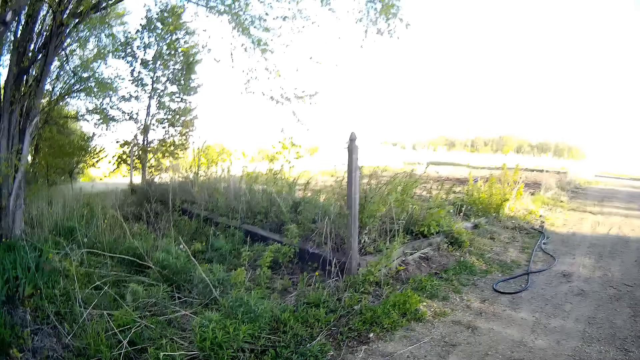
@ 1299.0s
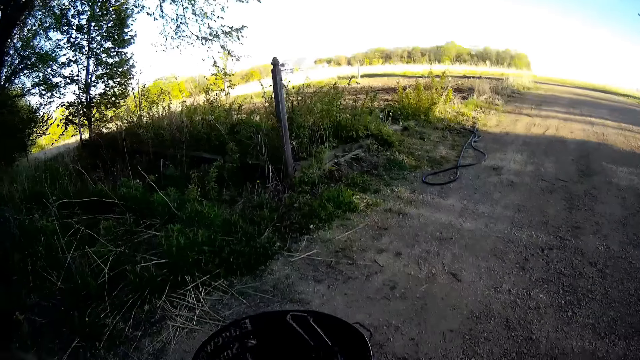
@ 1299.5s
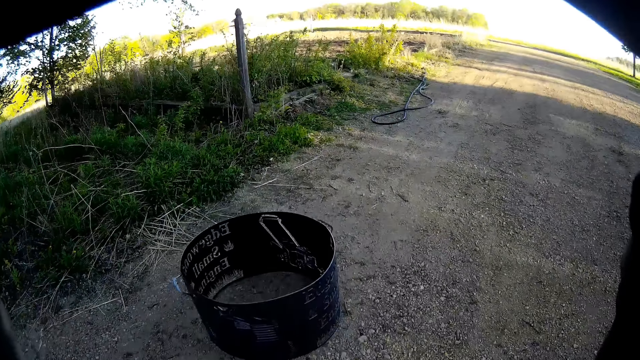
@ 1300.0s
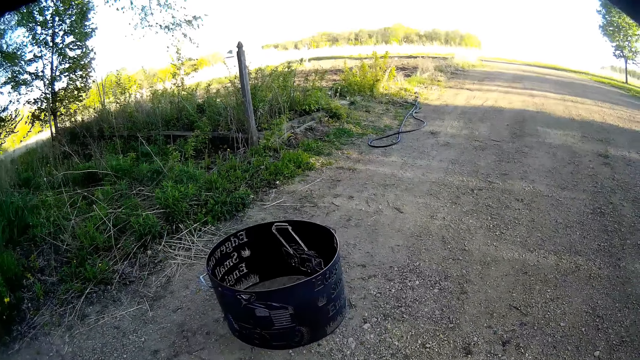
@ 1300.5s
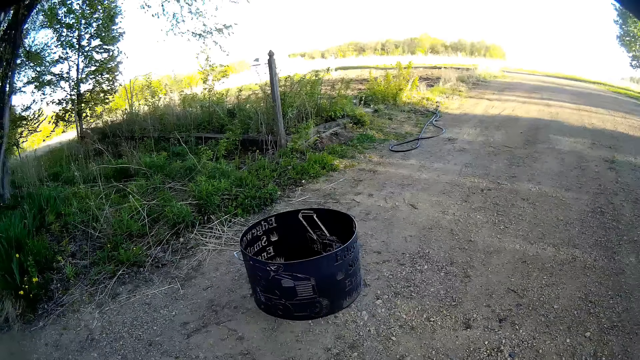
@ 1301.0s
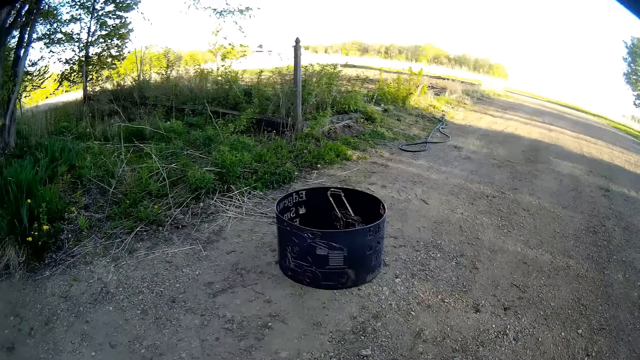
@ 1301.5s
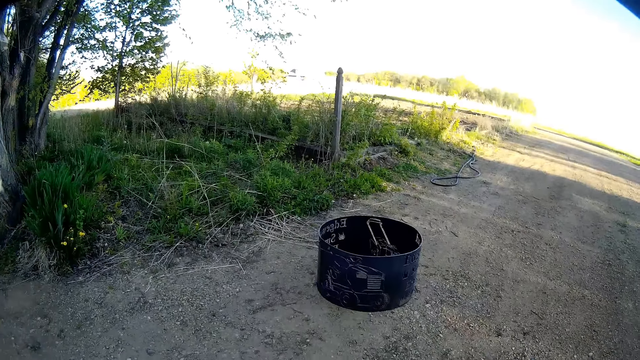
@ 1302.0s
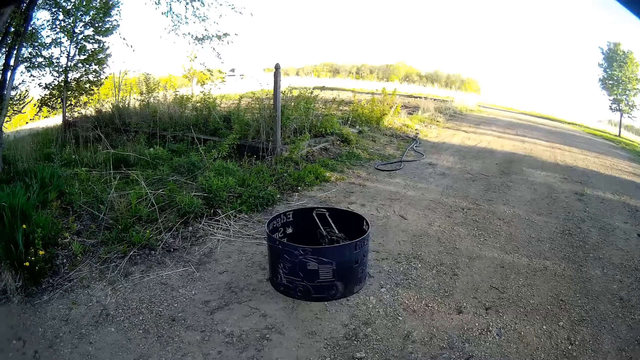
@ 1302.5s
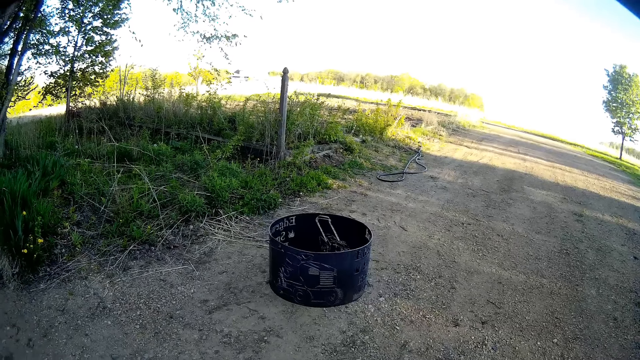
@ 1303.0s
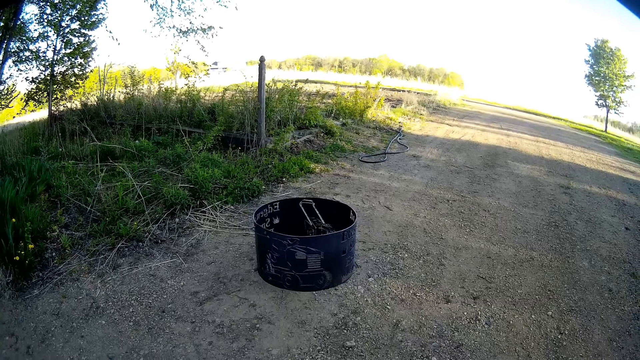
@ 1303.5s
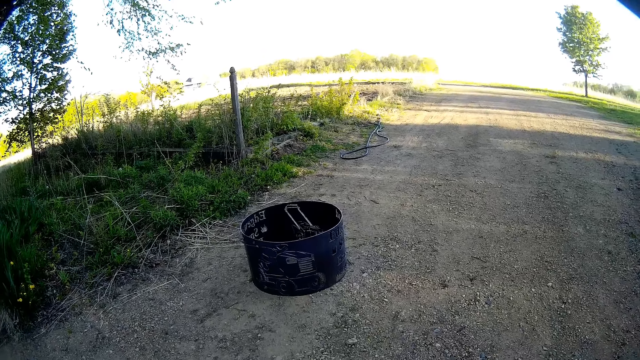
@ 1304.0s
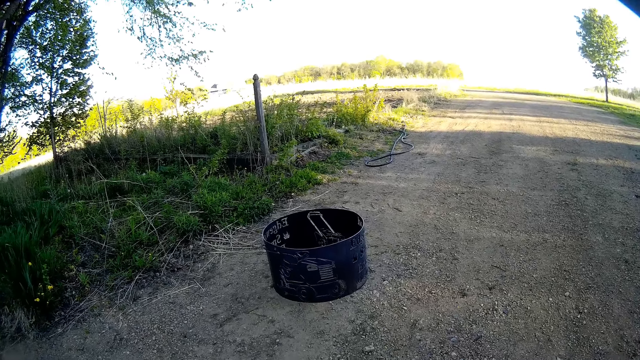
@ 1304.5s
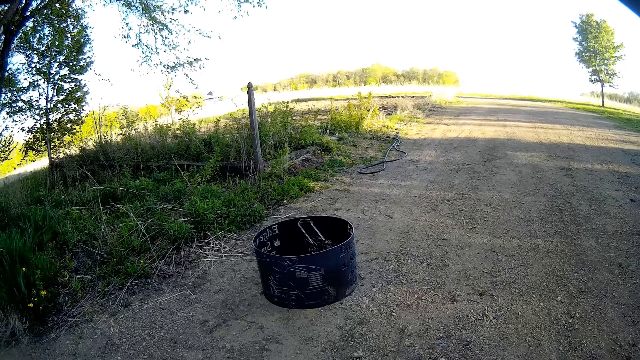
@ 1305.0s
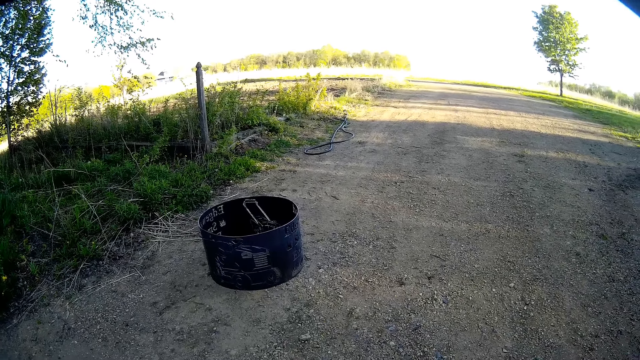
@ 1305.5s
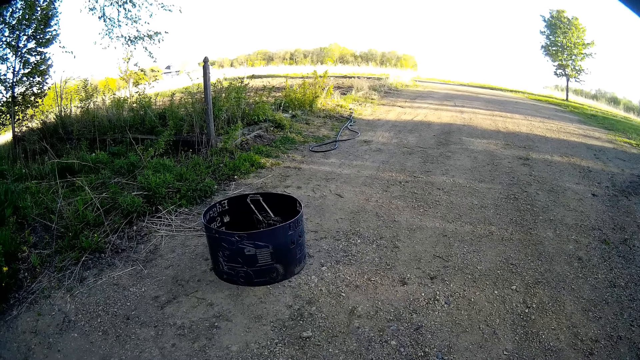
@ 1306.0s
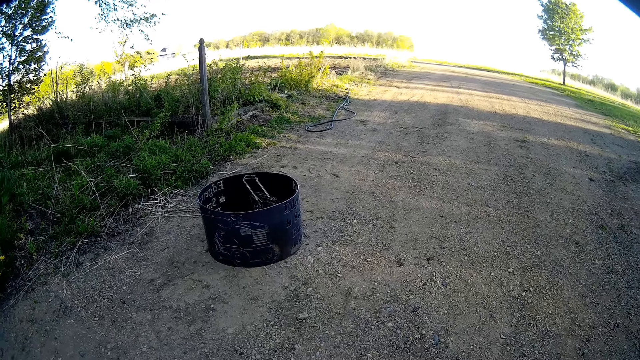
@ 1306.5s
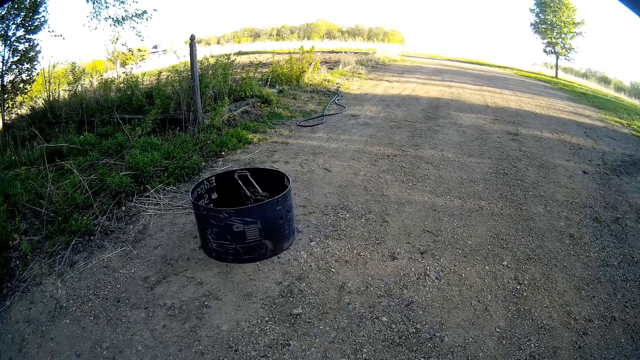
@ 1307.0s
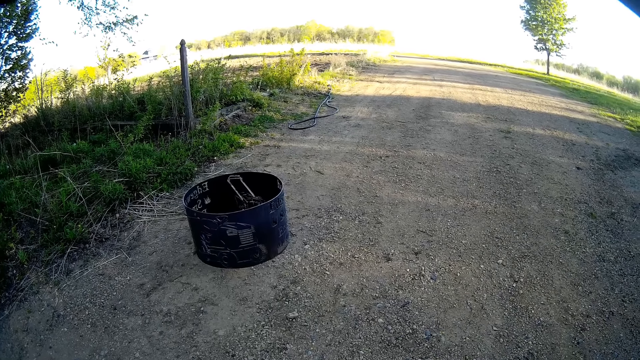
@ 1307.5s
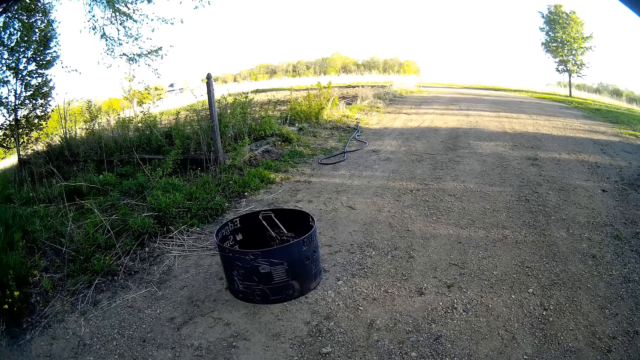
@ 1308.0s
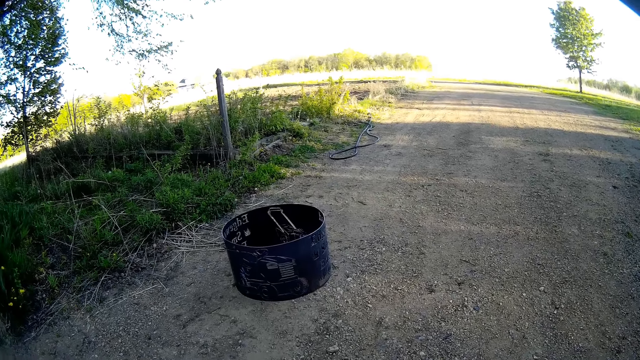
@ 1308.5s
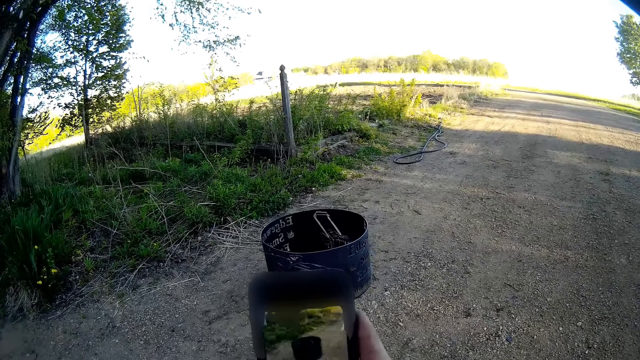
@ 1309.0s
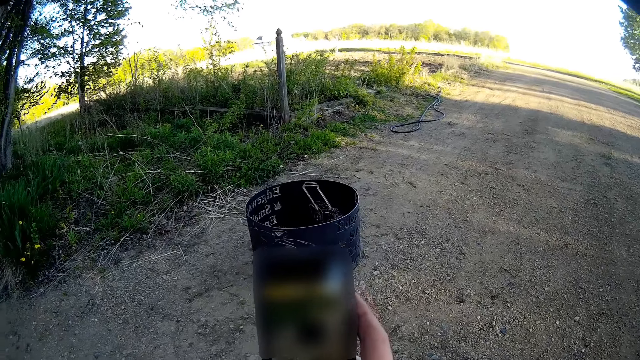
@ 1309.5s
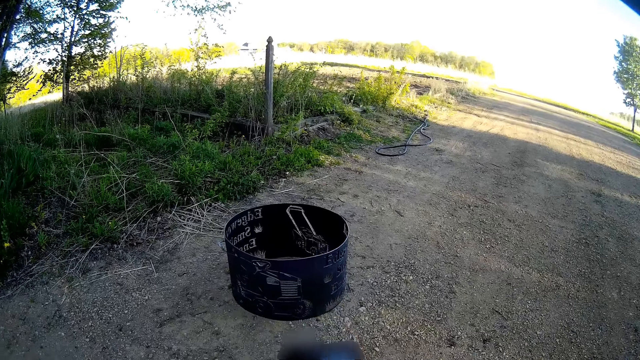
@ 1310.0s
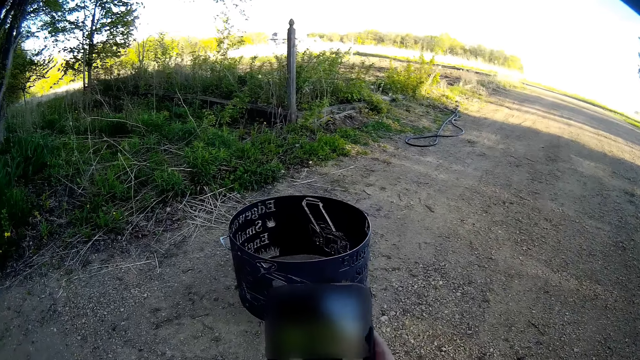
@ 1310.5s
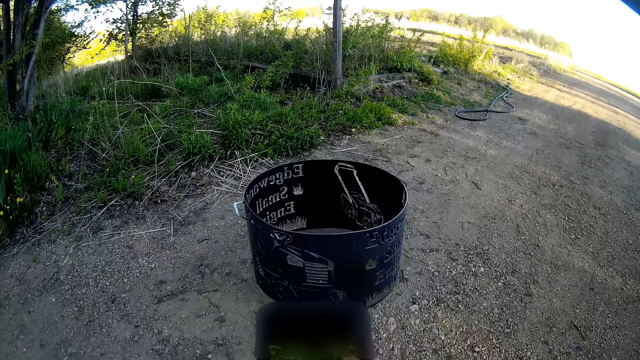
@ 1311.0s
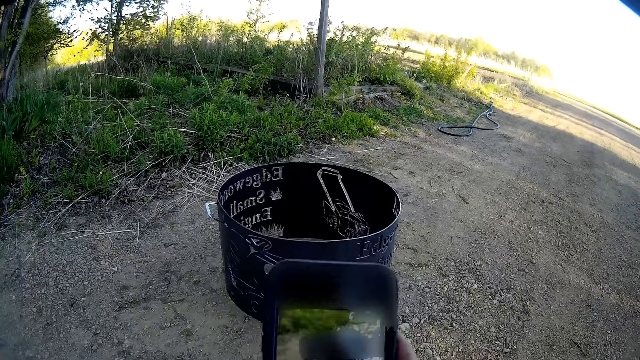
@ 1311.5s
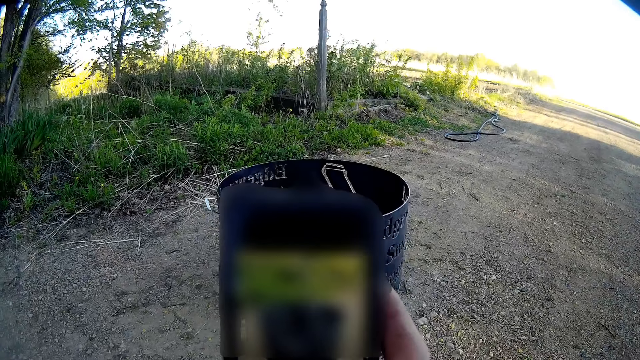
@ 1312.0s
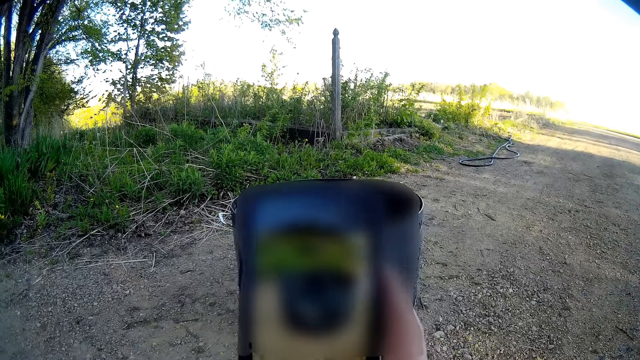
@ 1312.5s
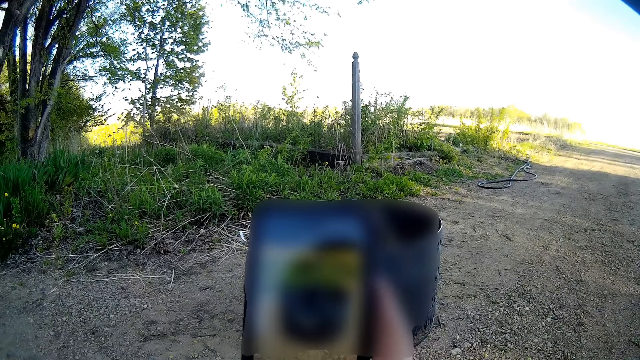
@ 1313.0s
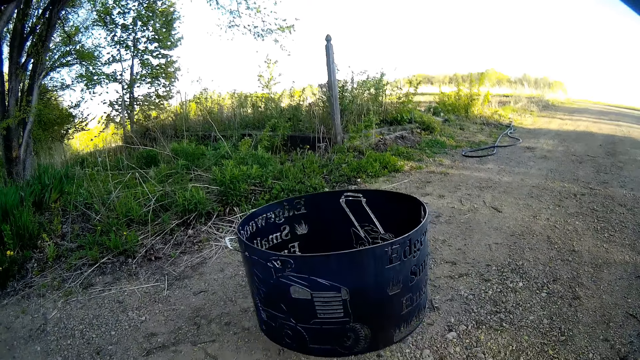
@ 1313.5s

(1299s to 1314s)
The camera wearer adjusts the camera on his head. He holds a phone with his right hand. He moves towards the metal piece.

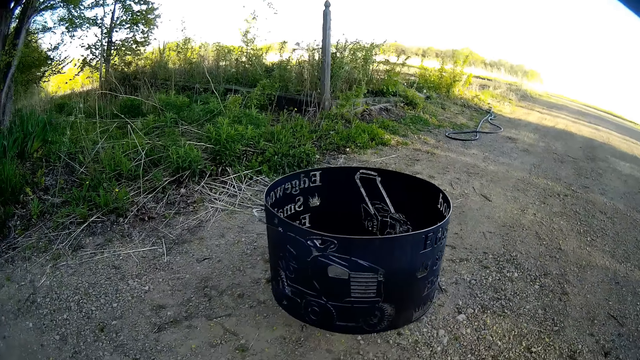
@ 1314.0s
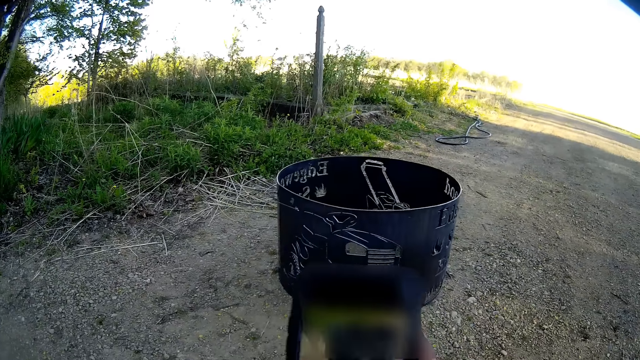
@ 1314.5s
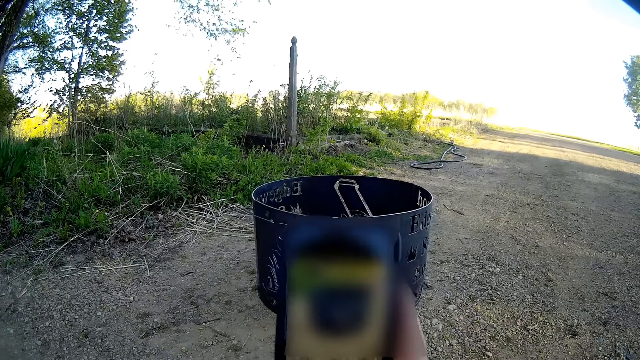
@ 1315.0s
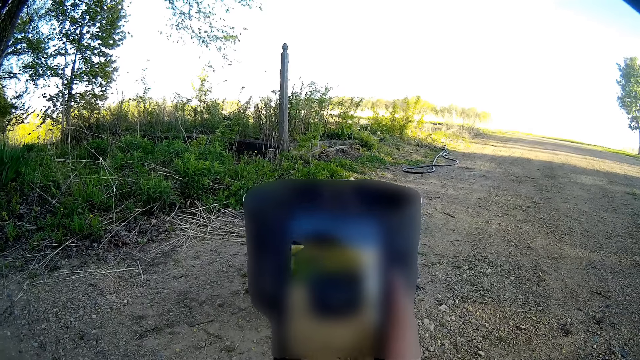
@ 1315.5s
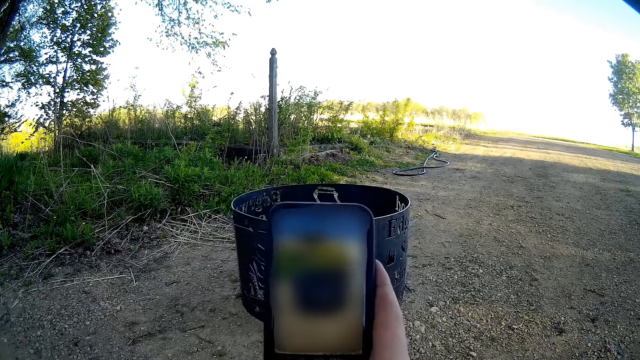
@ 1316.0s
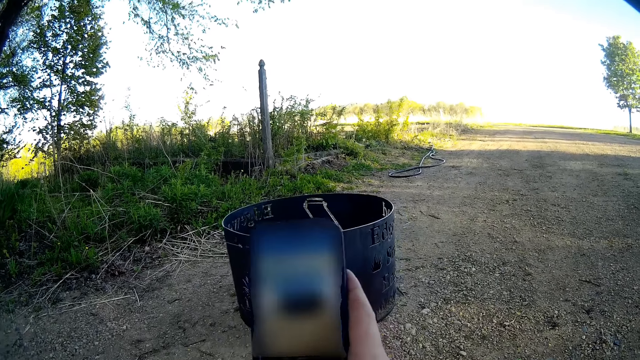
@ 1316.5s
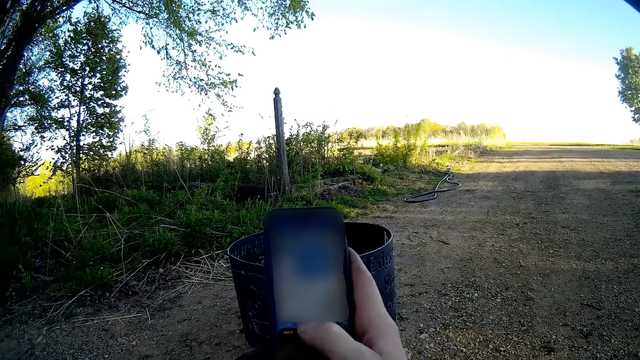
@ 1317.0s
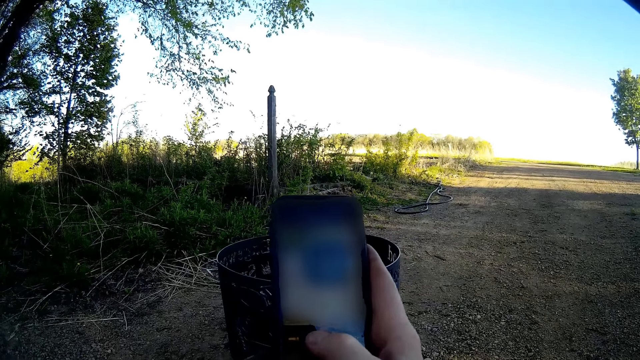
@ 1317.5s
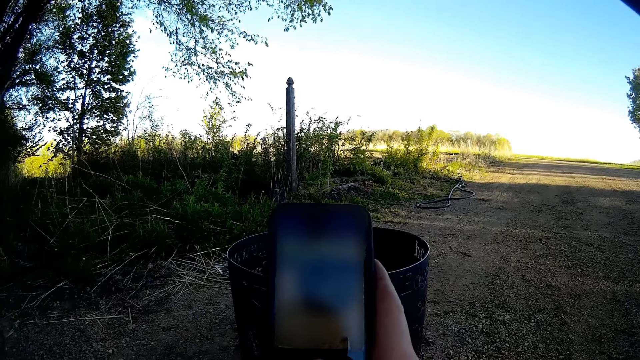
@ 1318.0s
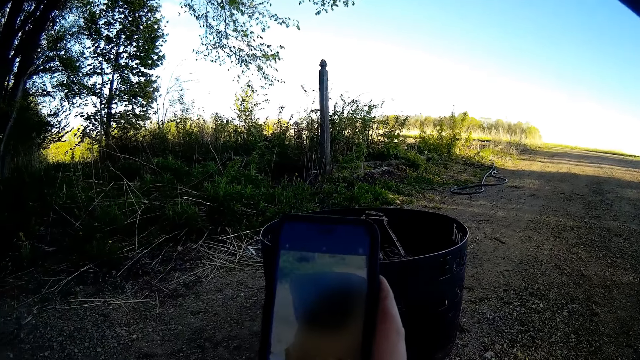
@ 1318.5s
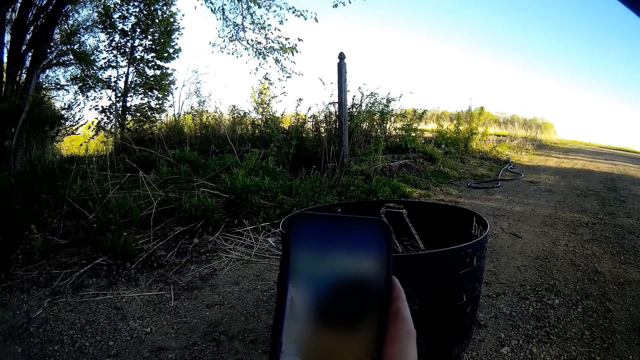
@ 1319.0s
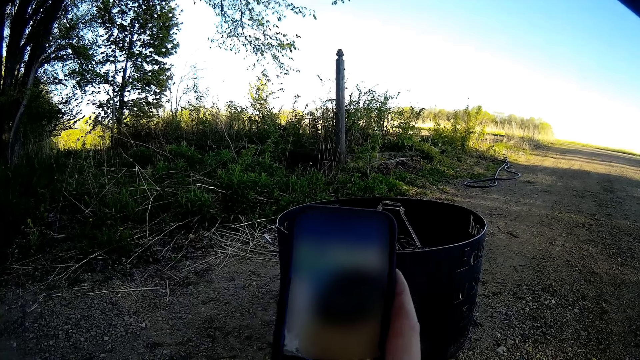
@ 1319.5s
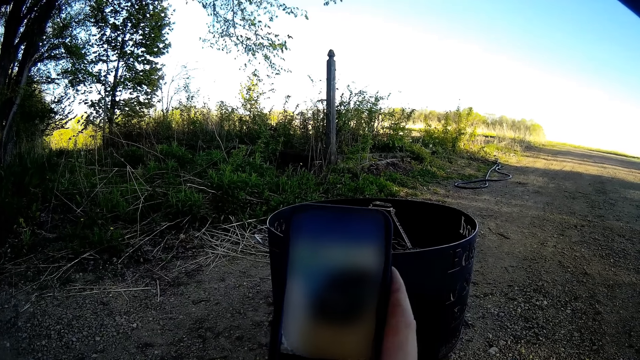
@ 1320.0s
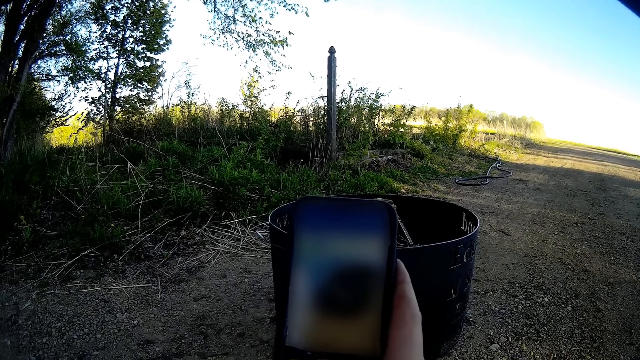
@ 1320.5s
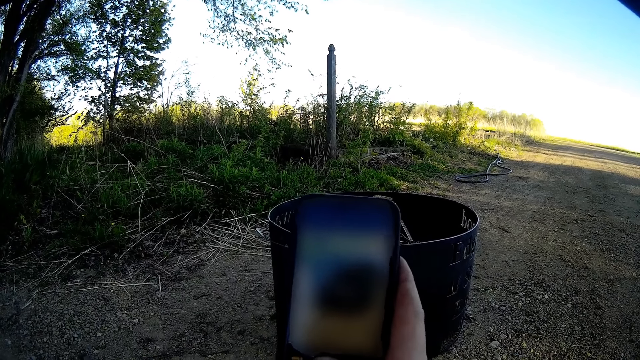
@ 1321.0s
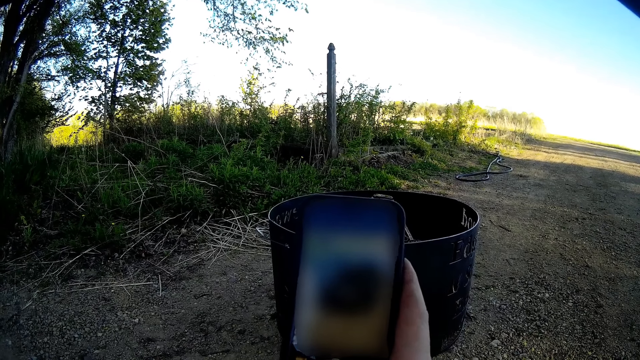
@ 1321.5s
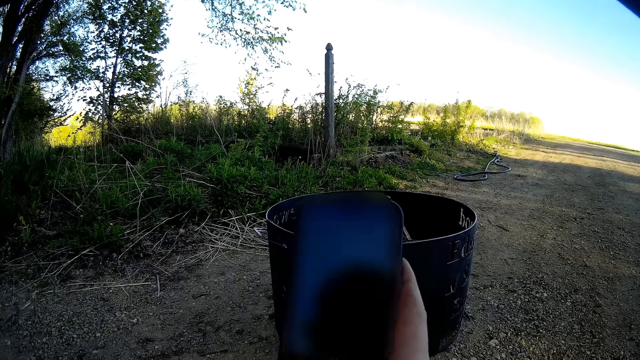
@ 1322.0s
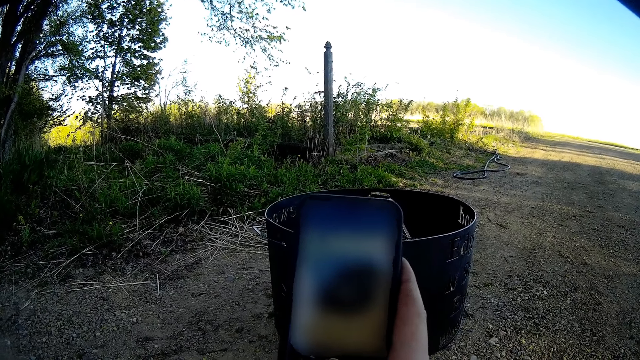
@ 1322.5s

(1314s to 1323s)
The camera wearer takes a picture of the metal piece with the phone in his right hand.
